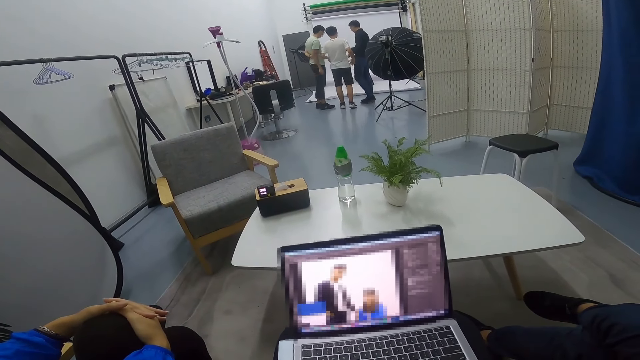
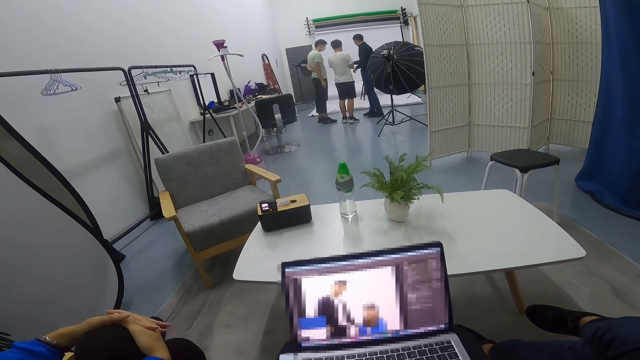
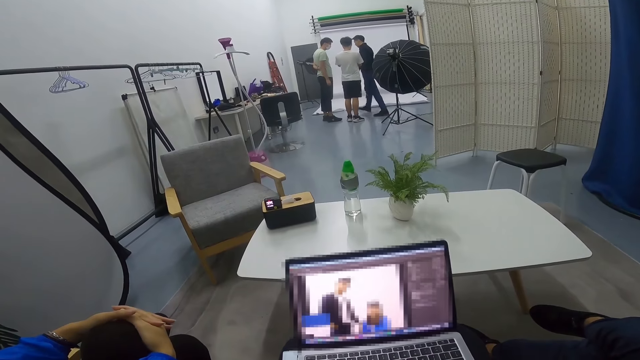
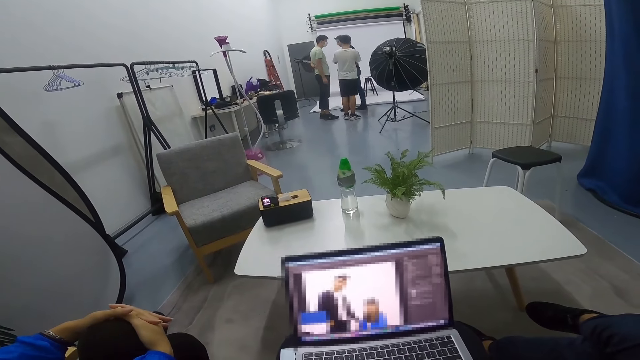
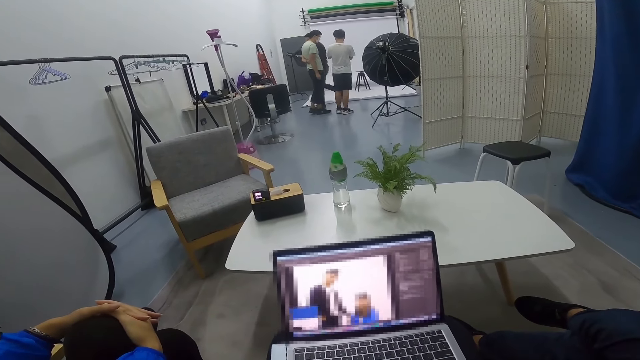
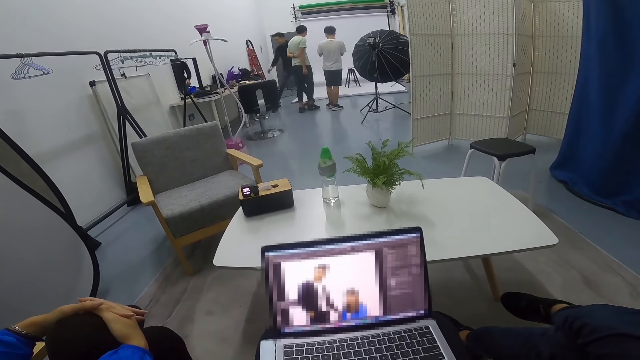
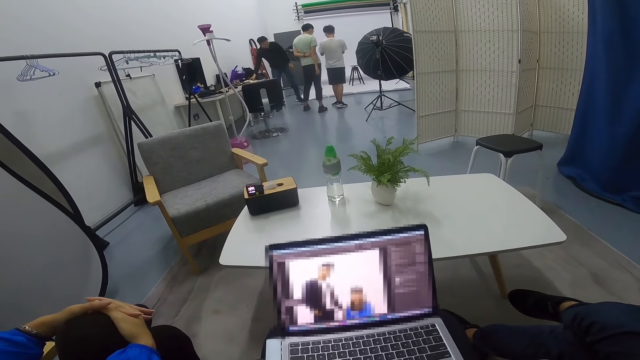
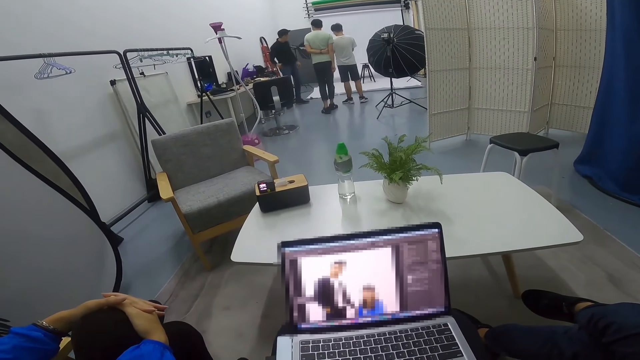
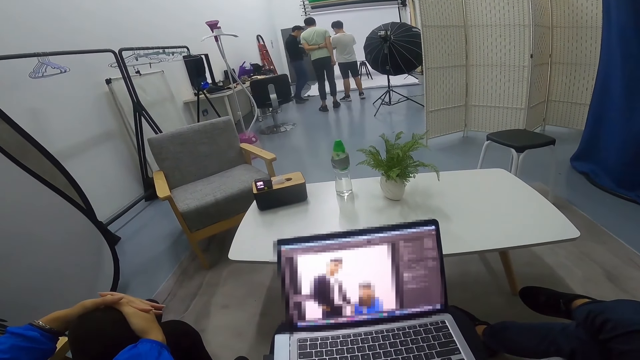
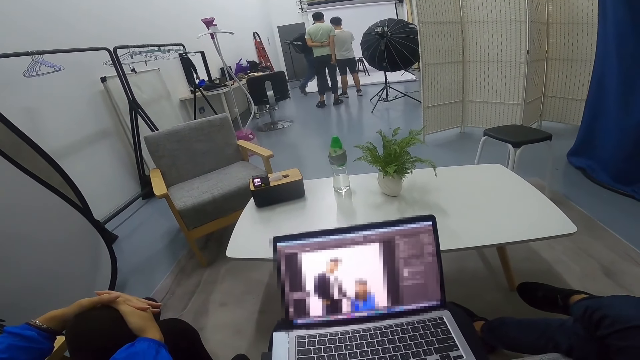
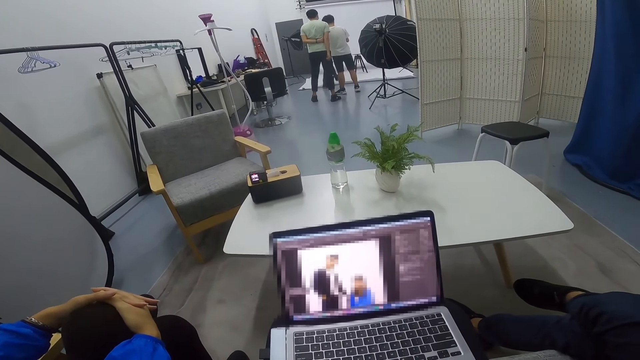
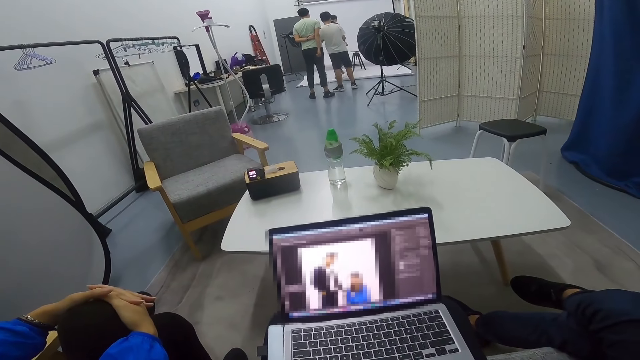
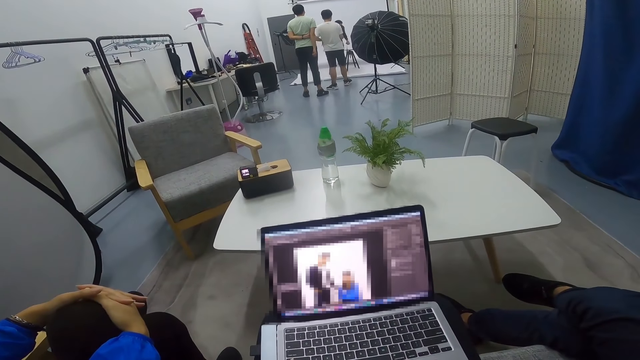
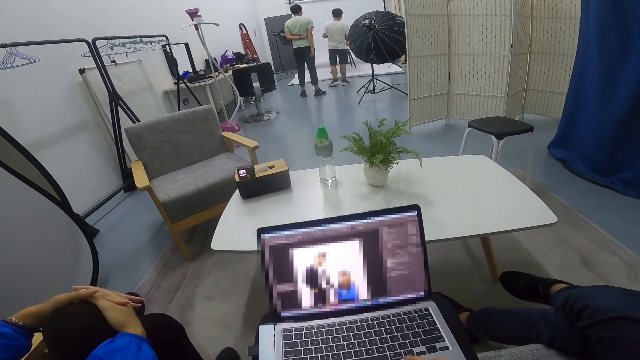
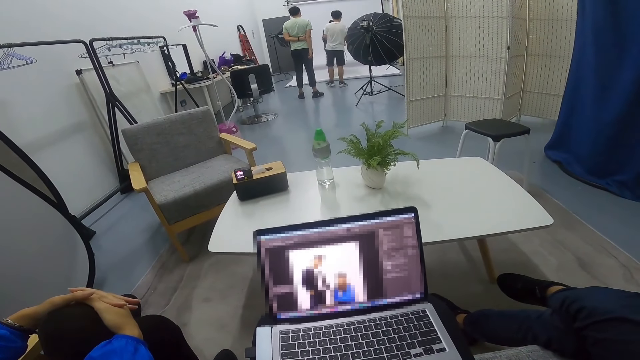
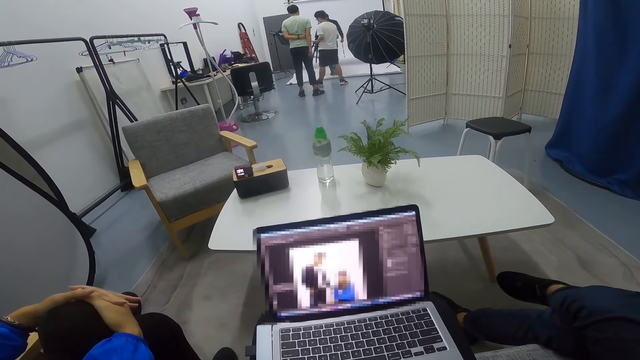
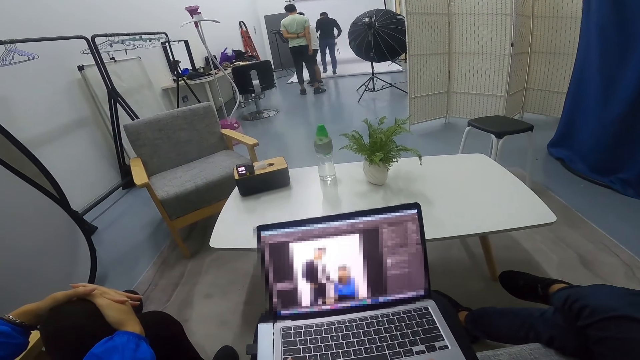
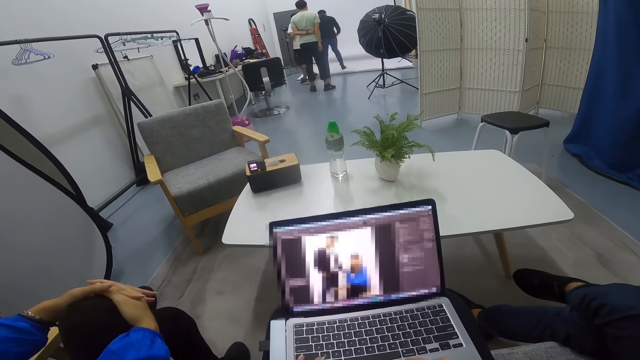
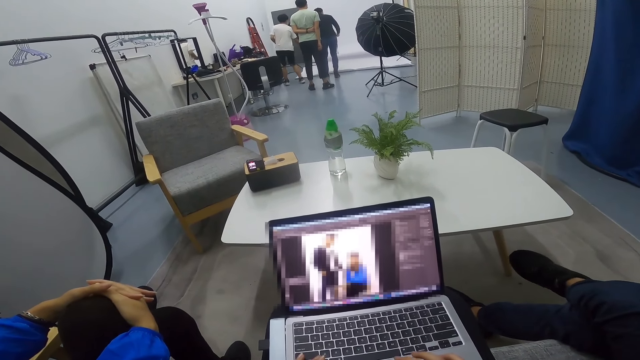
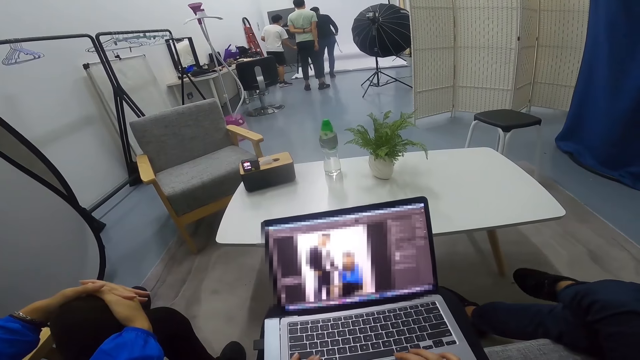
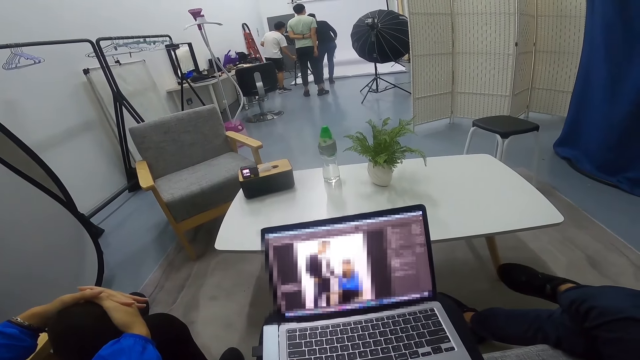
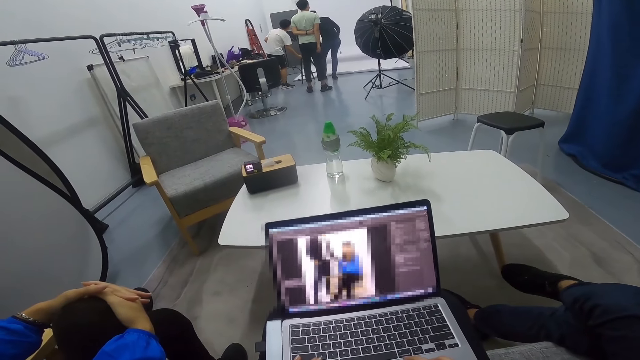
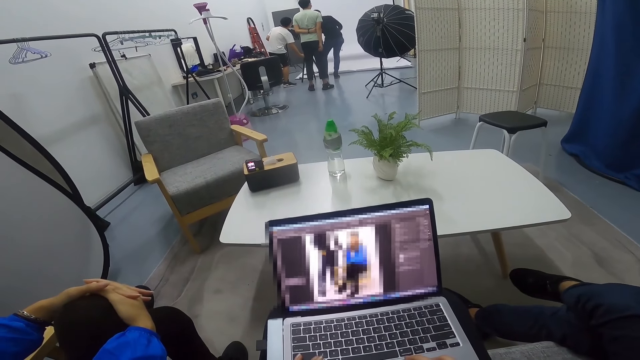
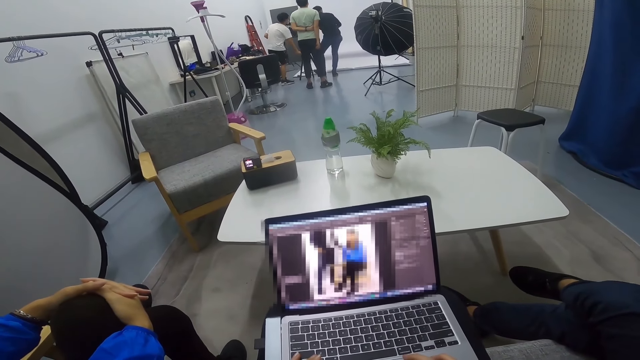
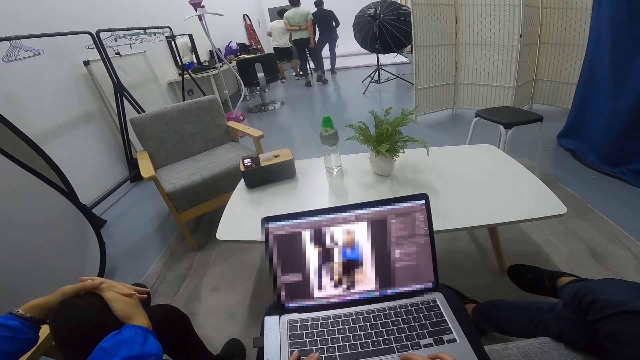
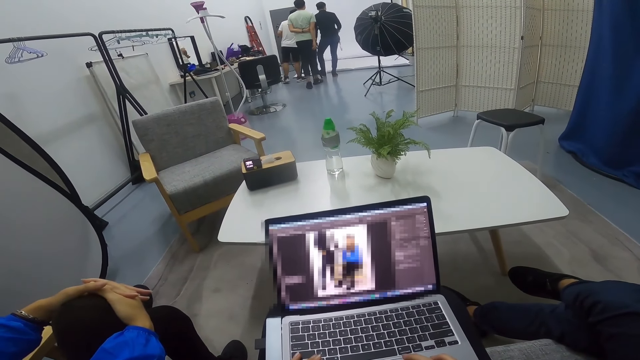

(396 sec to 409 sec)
A man walks towards the bench in the room. The man picks up something on the bench. The man carries the object to the stool. The man shifts the stool on the room floor. The camera wearer converses with a person. Another man holds the stool. The other man puts the stool down. The other man and the first man position the stool on the floor.

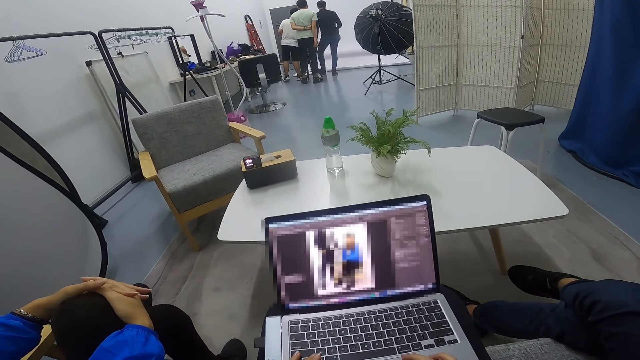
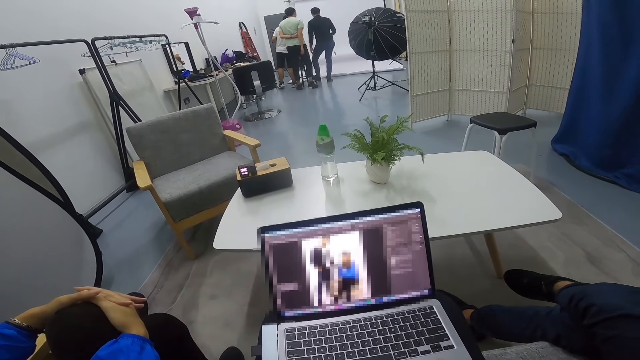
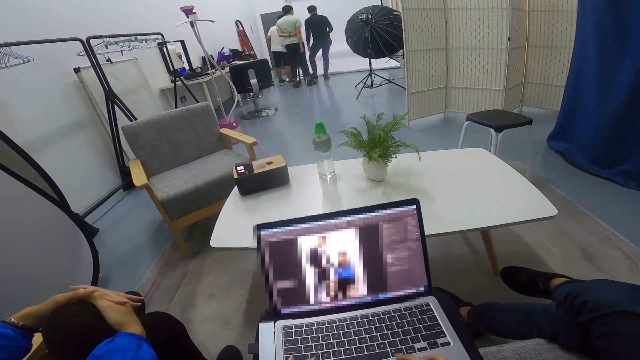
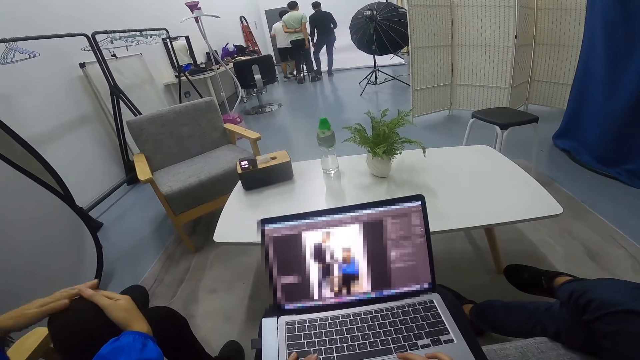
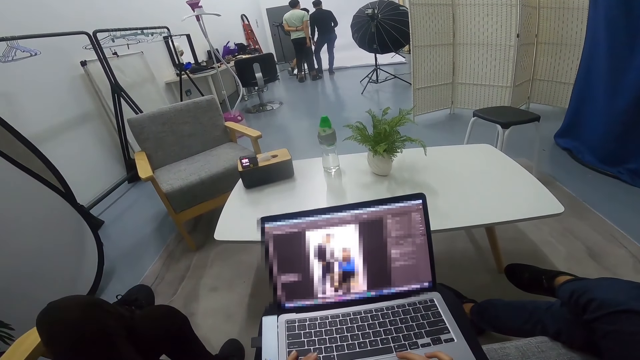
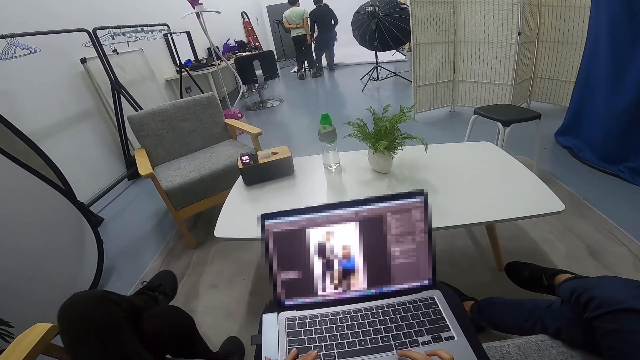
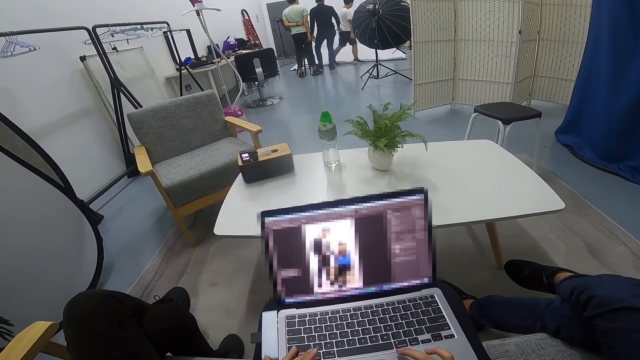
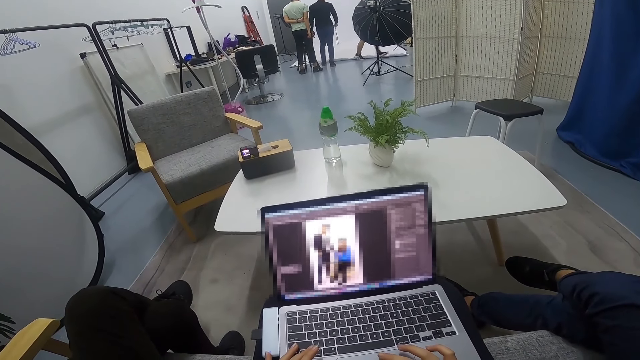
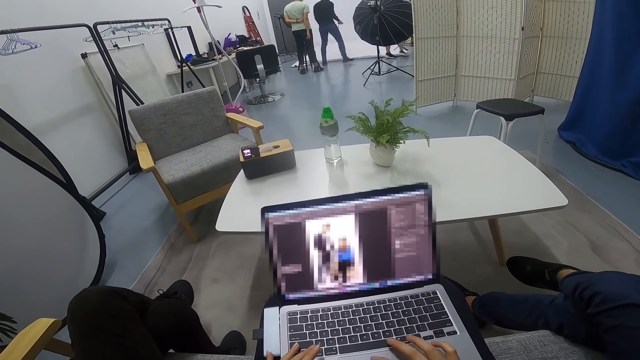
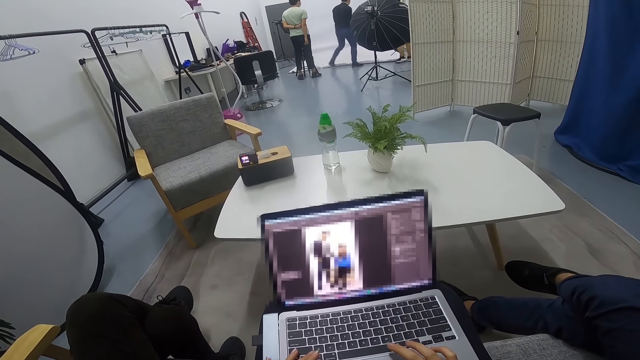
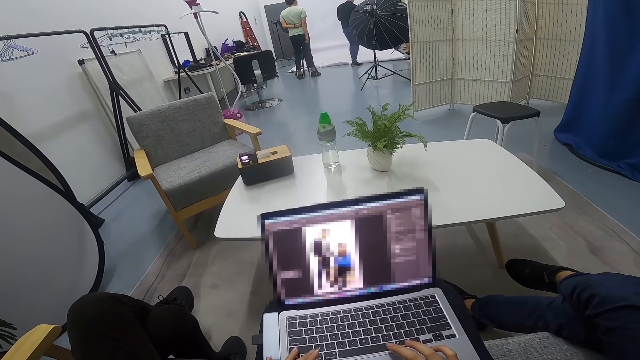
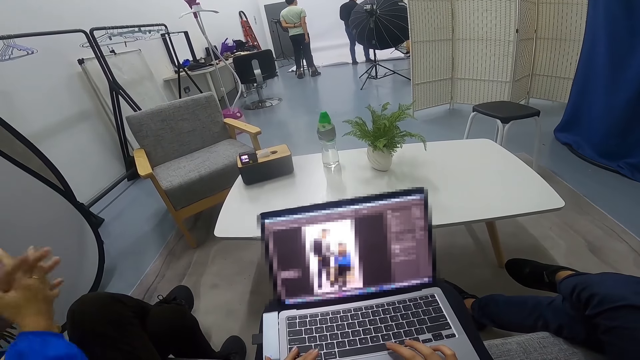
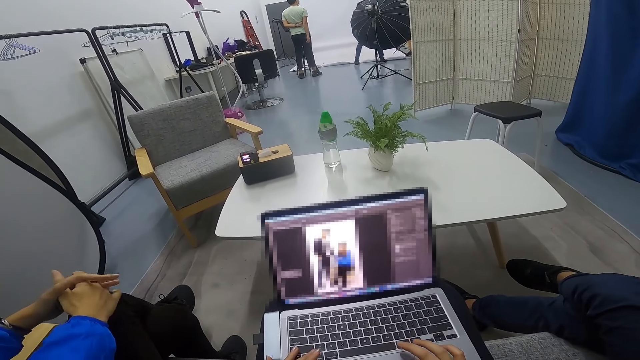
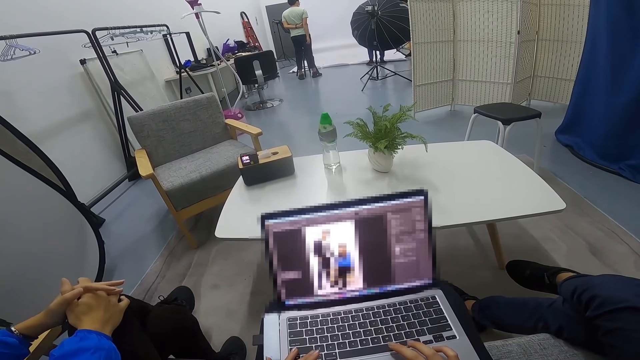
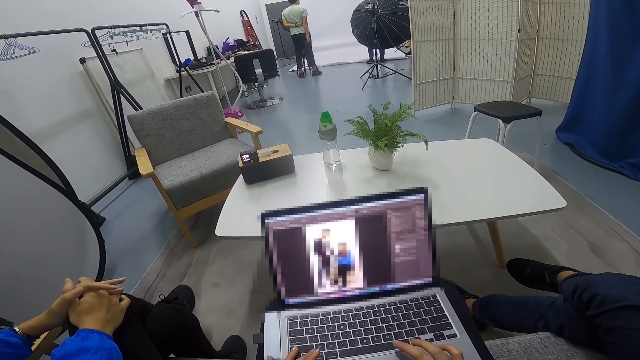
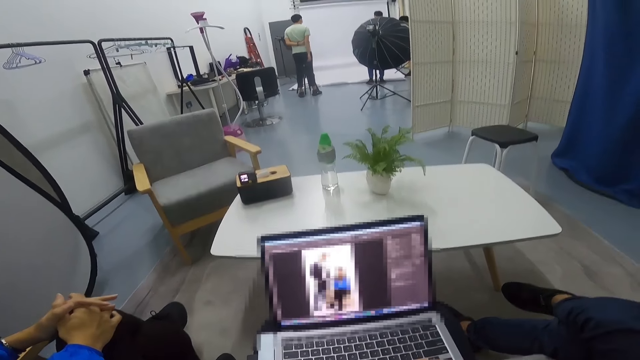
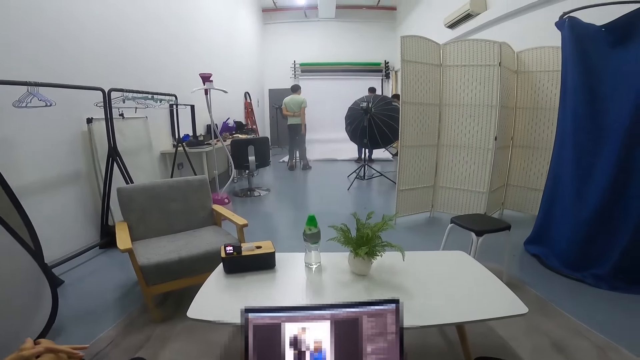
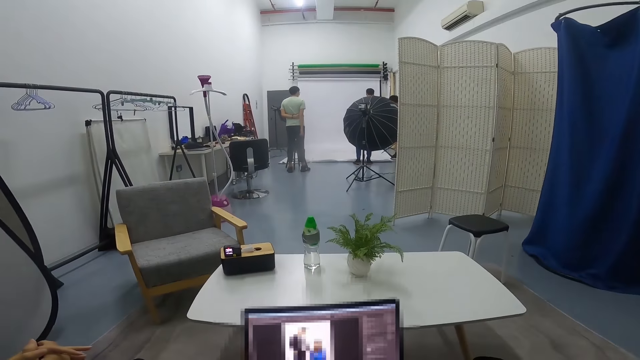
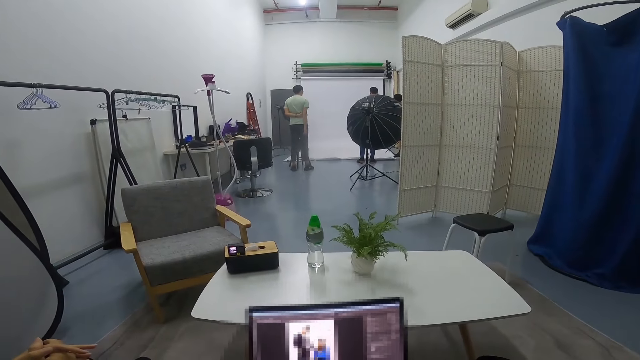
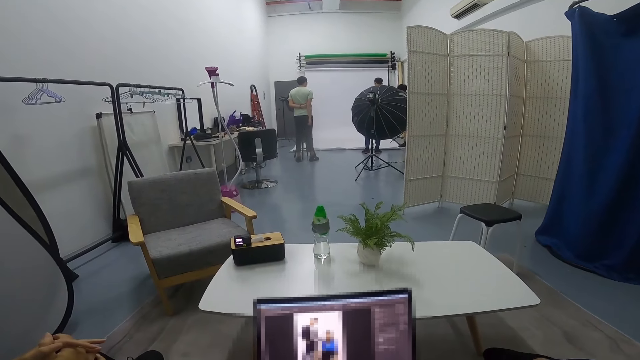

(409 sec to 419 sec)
The camera wearer scrolls on the laptop. A man walks in the room. Another man walks after the first man.
